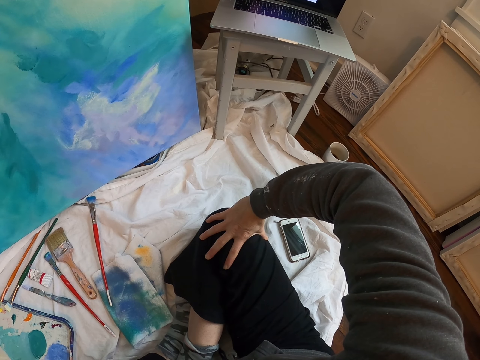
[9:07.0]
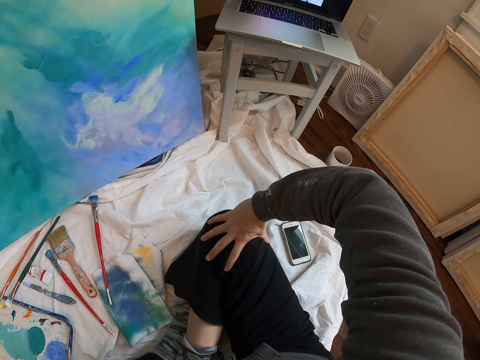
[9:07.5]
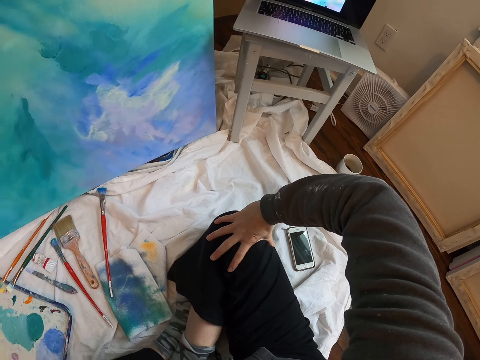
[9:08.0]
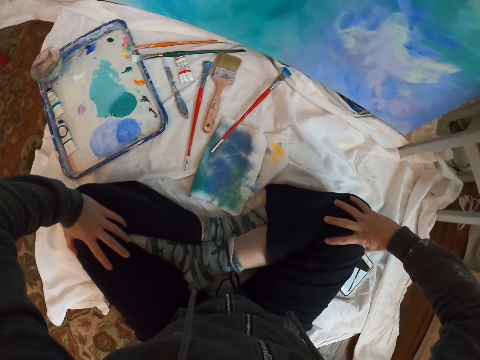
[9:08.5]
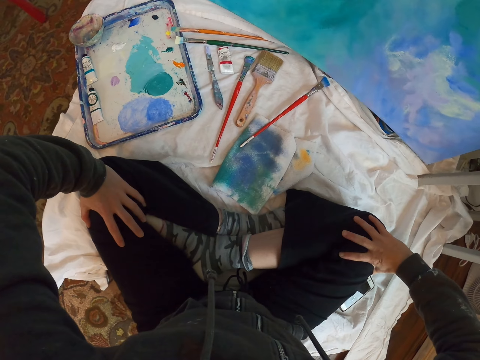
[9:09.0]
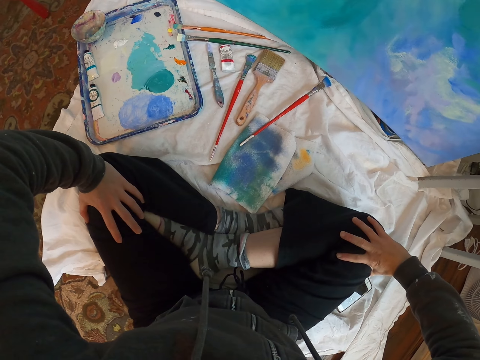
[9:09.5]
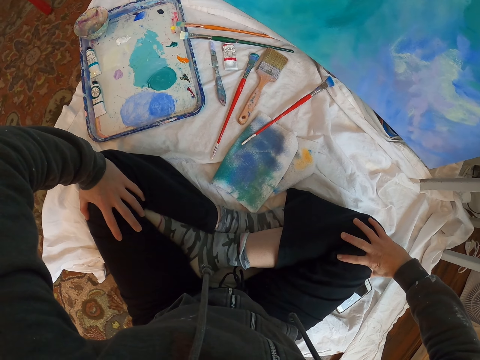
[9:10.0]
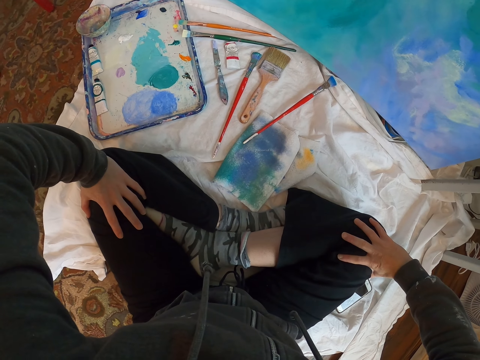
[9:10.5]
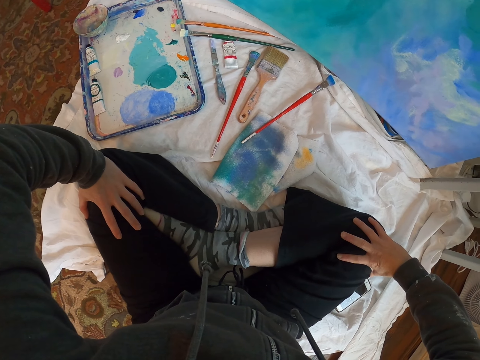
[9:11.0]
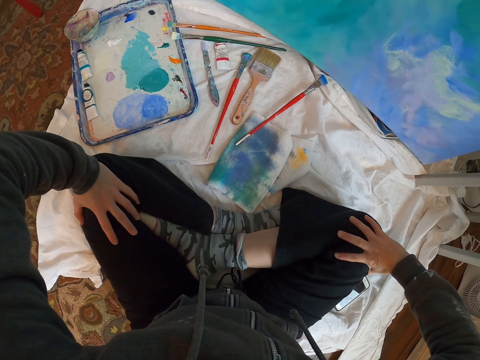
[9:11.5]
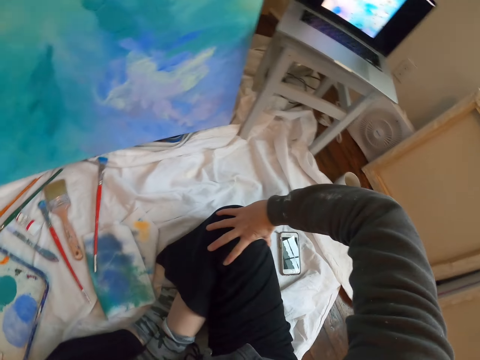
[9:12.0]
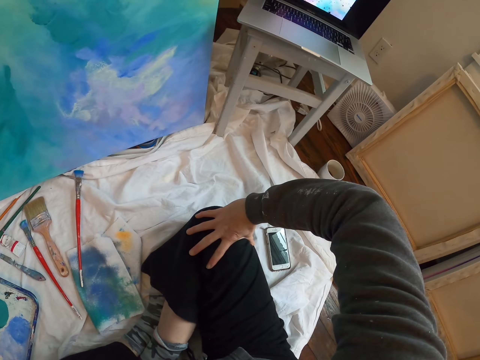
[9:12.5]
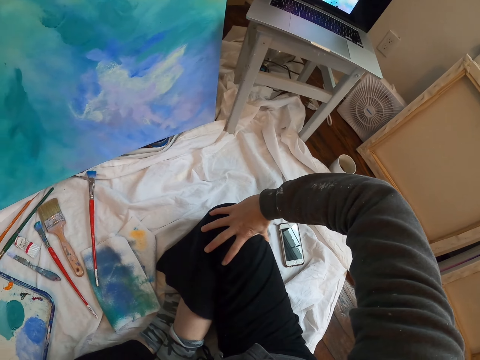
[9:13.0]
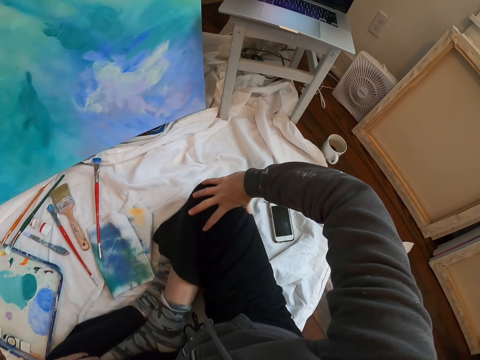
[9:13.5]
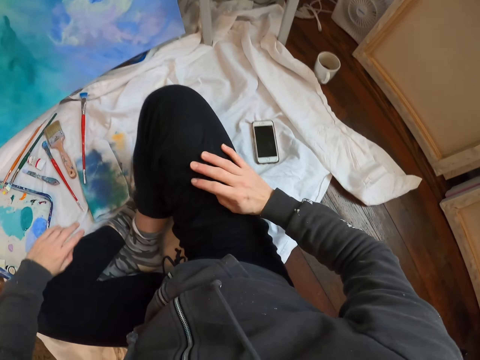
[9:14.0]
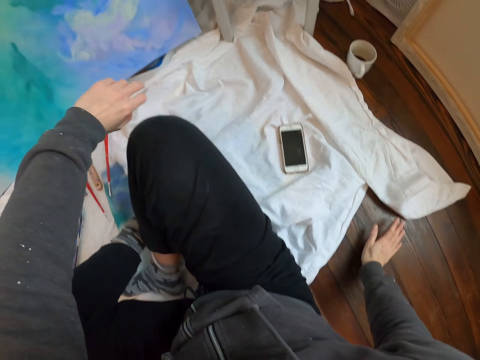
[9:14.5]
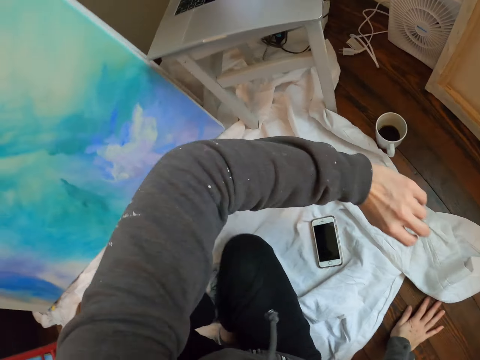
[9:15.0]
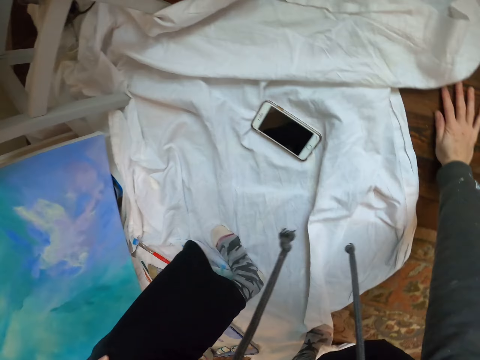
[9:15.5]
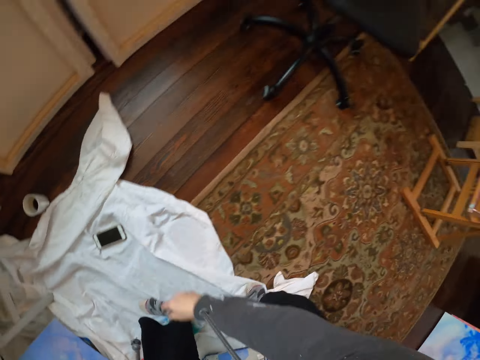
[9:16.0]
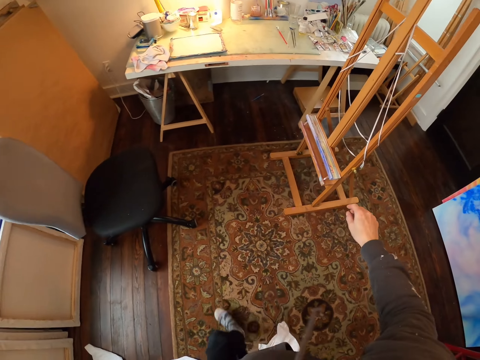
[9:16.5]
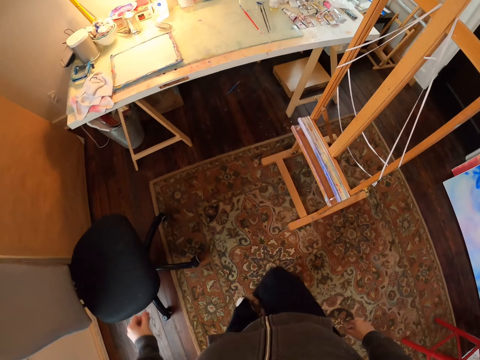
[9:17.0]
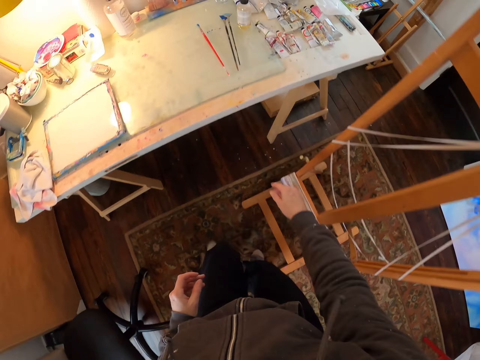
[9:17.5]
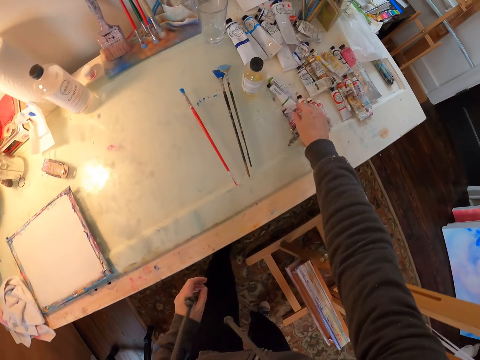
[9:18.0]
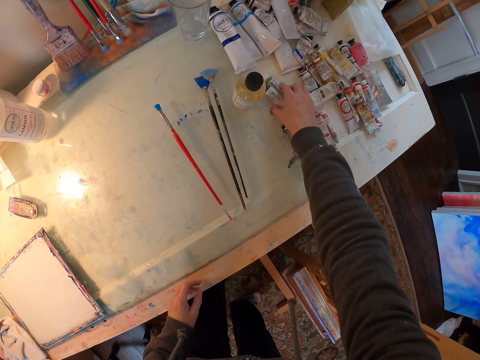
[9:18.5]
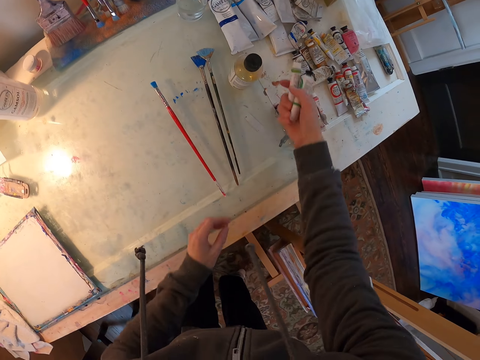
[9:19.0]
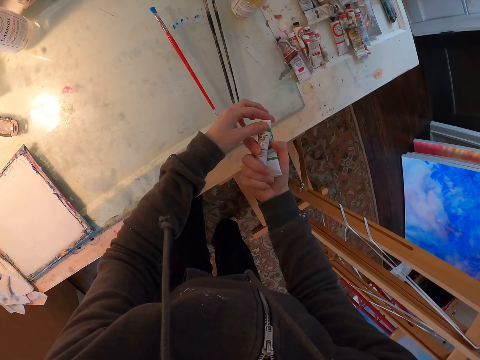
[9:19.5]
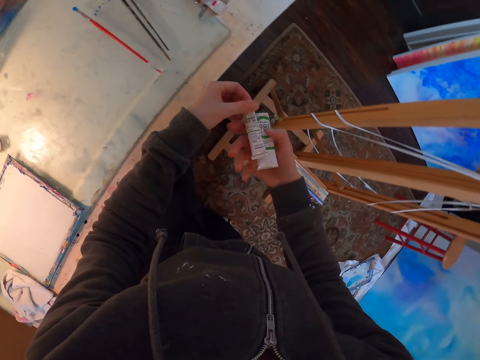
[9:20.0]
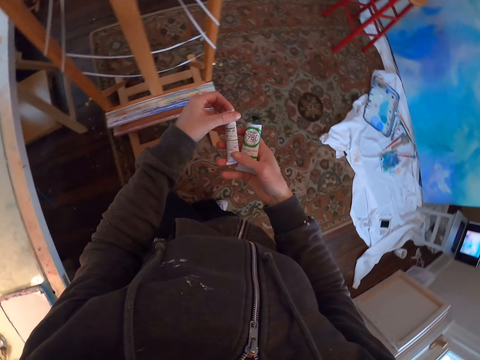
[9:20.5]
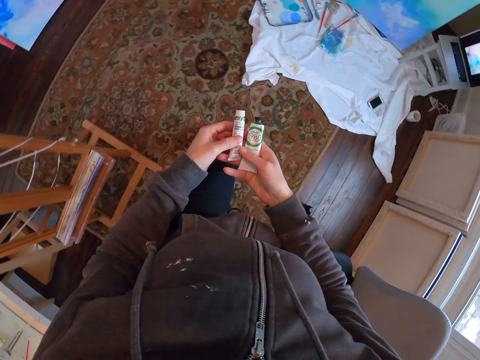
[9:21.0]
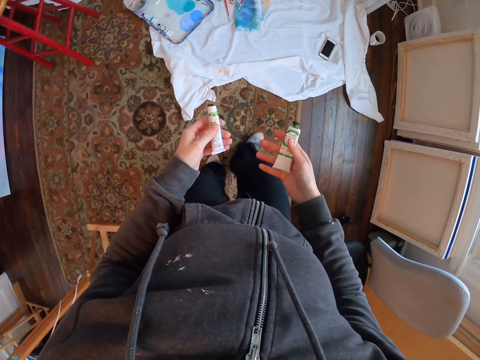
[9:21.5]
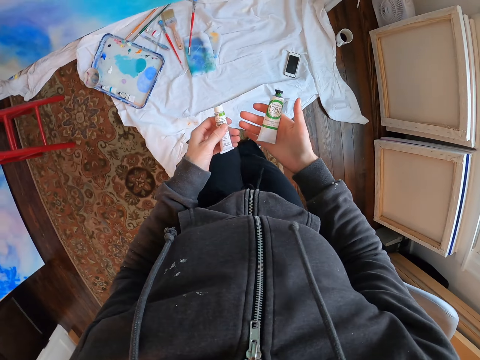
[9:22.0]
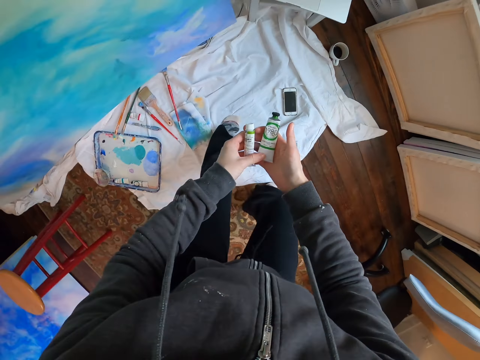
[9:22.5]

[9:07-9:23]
The camera wearer looks at the paint palette. They look at the laptop. They stand up. They stand up again. They walk in the room. They turn around. They pick up paint tubes. They turn around. They walk in the room.

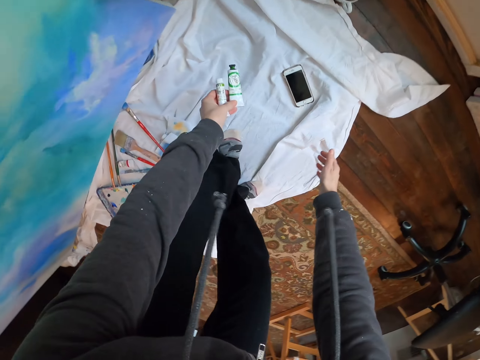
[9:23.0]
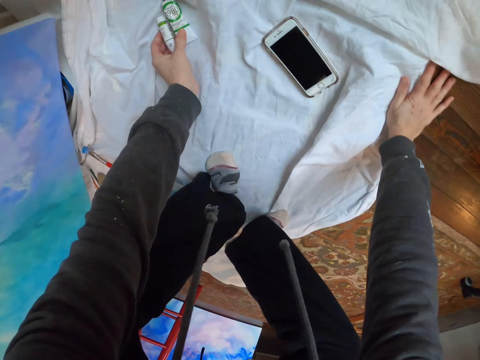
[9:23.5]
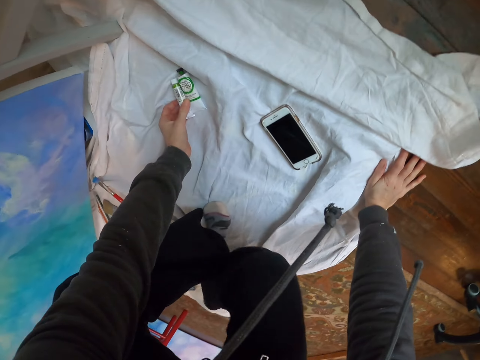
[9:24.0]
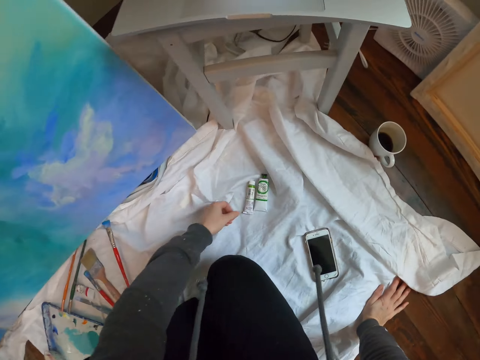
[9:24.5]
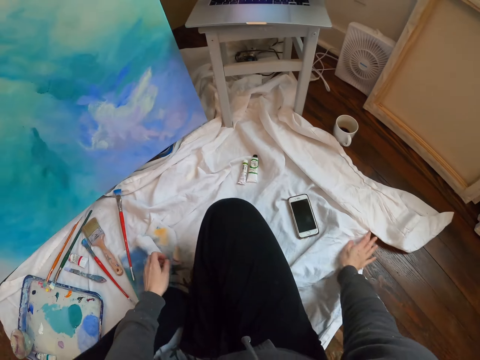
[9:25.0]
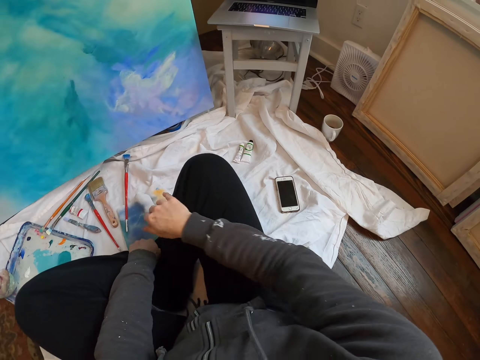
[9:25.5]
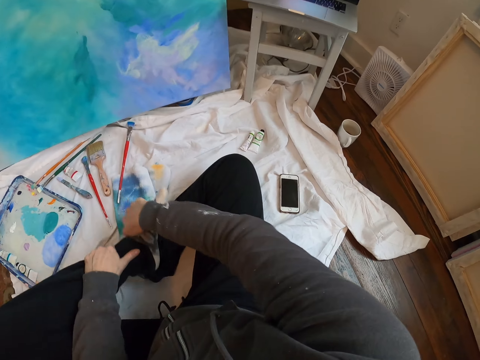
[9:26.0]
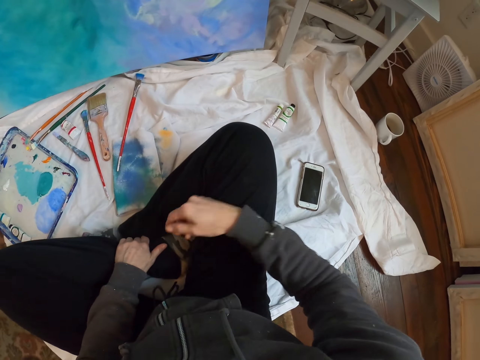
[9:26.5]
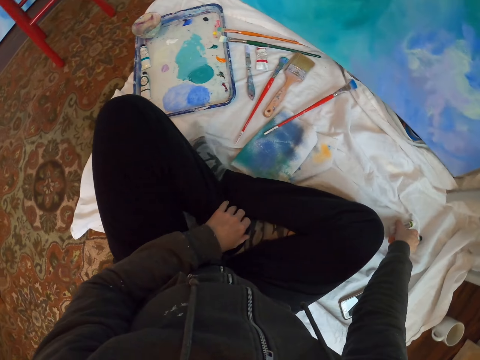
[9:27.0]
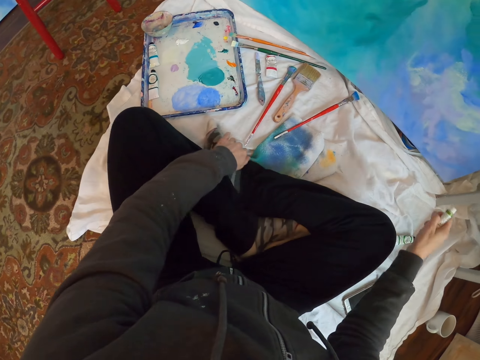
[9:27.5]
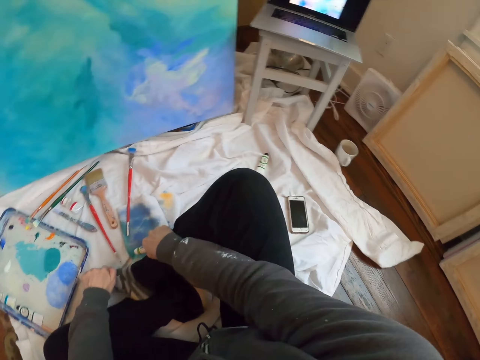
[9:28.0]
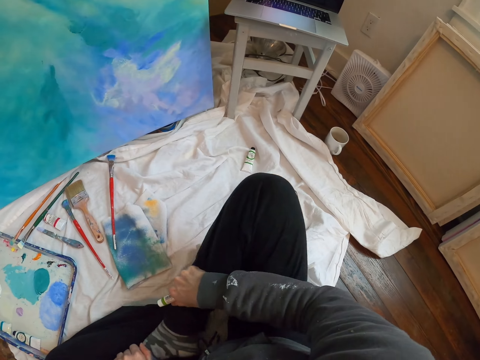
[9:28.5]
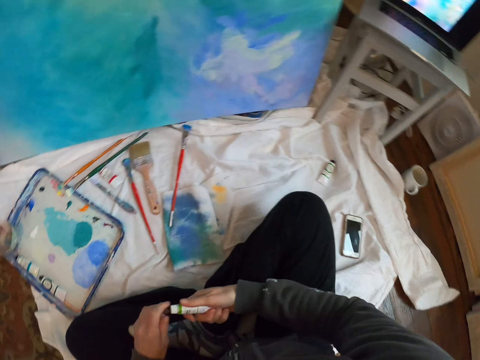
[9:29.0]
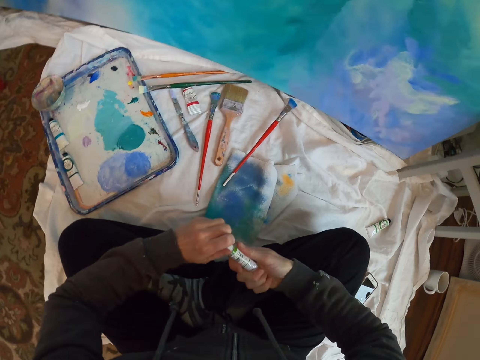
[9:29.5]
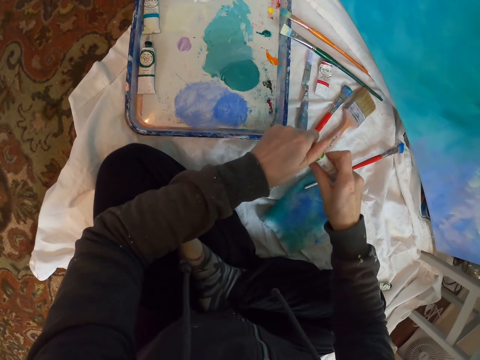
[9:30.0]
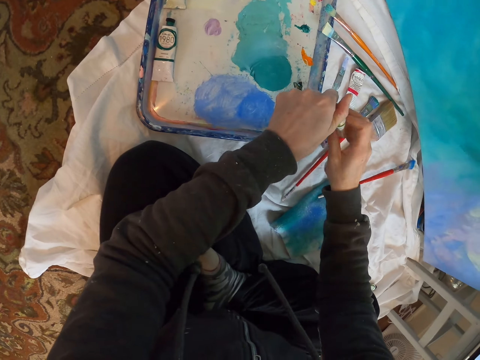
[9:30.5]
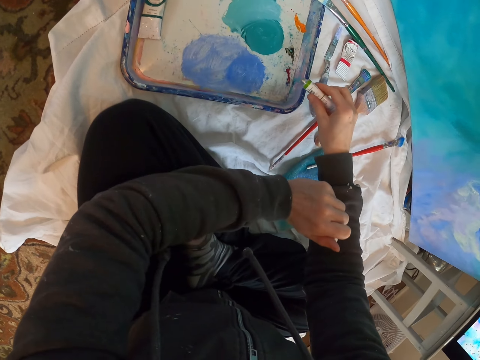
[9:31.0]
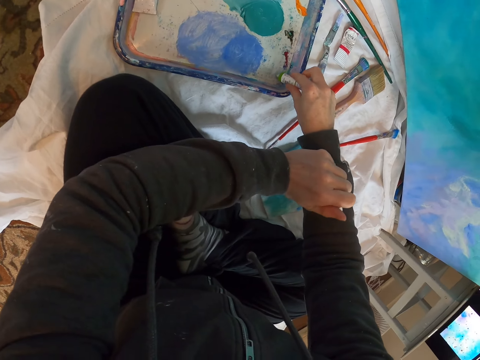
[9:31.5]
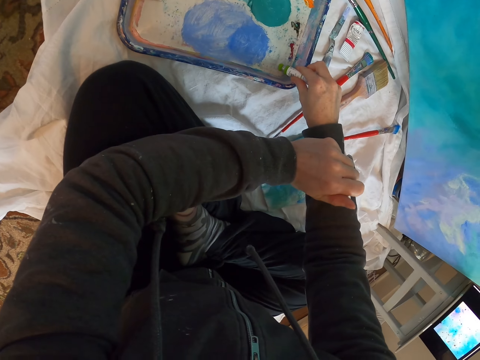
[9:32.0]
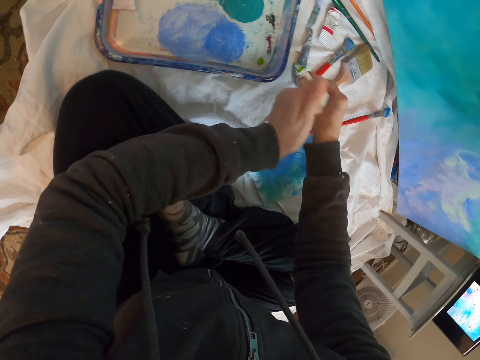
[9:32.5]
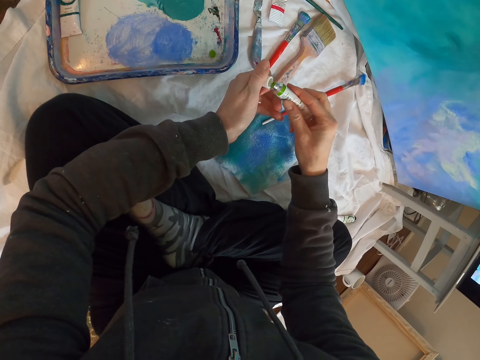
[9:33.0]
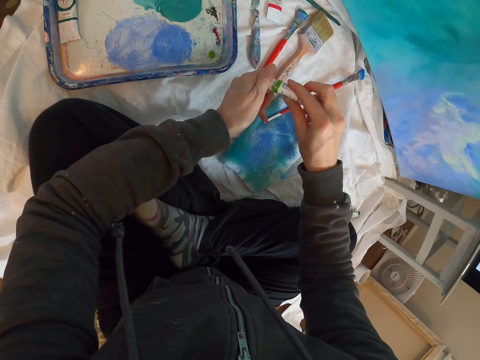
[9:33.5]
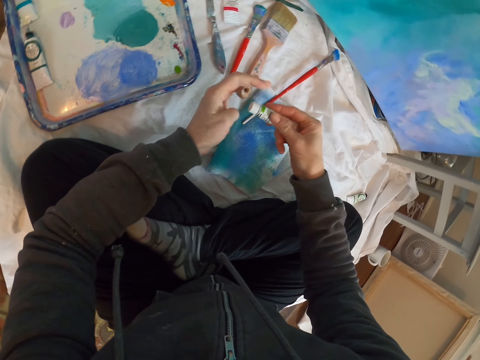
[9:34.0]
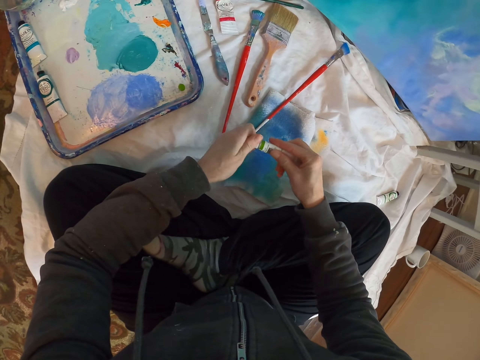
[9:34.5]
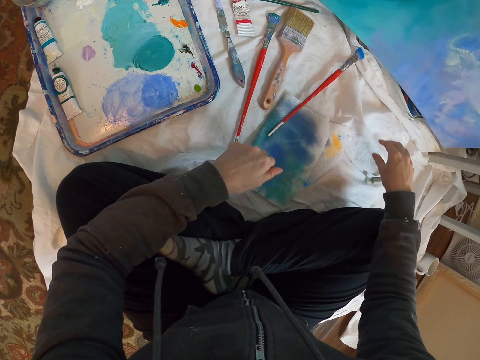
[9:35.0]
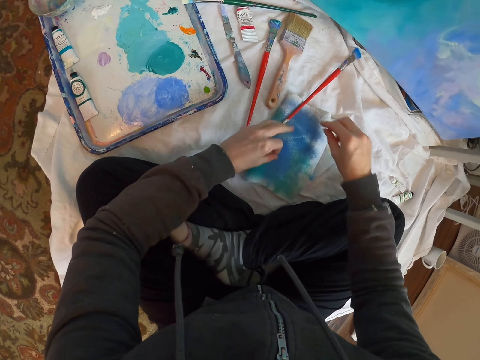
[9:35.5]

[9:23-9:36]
The camera wearer sits down on the floor. They place the paint tubes on a cloth. They move their leg. They pick up paint. They look around. They open a paint tube. They put paint on the paint palette. They seal the paint tube. They throw the paint tube on the cloth.
